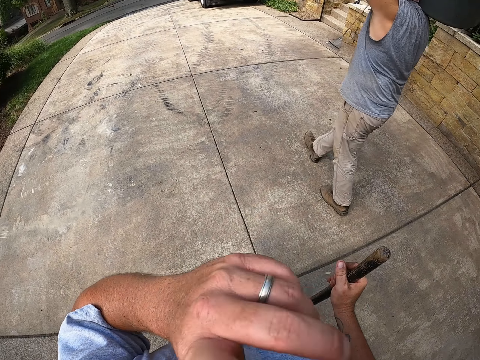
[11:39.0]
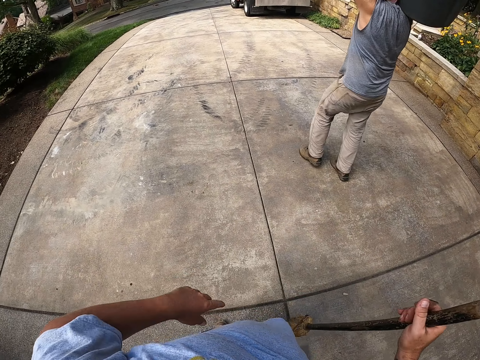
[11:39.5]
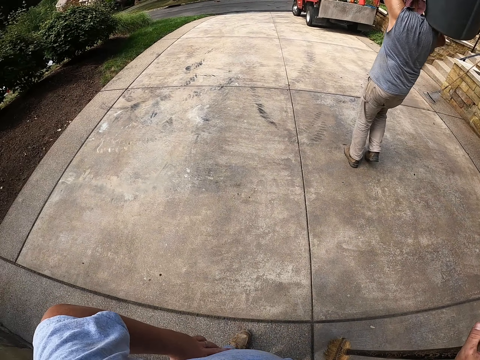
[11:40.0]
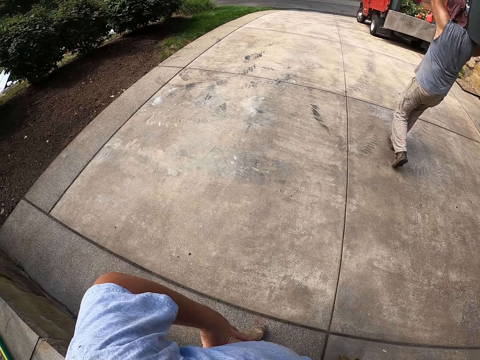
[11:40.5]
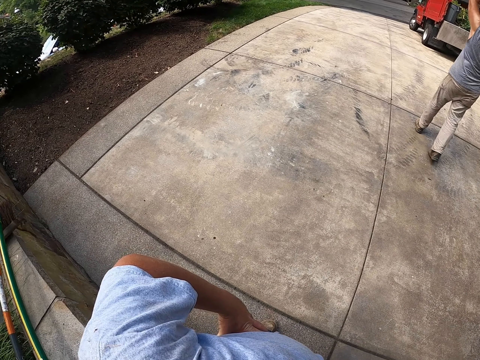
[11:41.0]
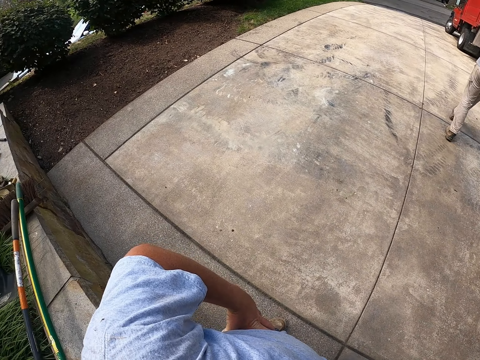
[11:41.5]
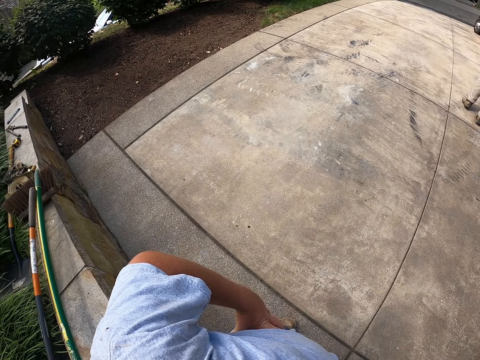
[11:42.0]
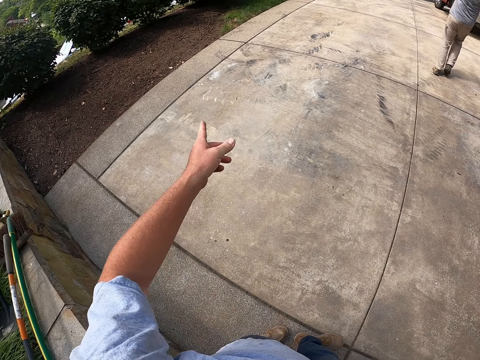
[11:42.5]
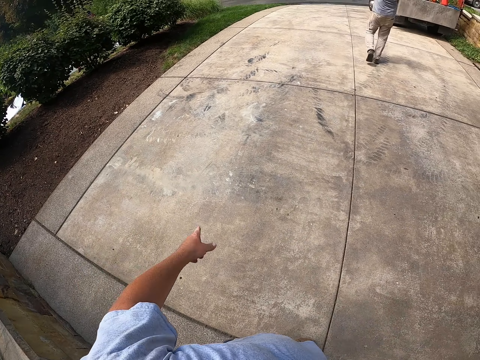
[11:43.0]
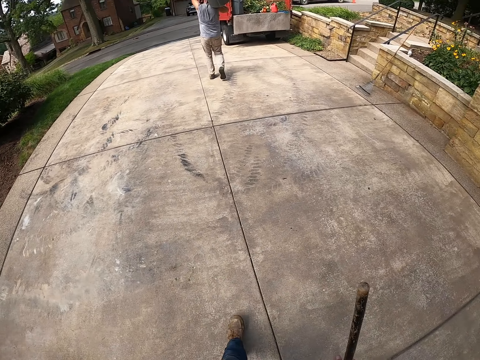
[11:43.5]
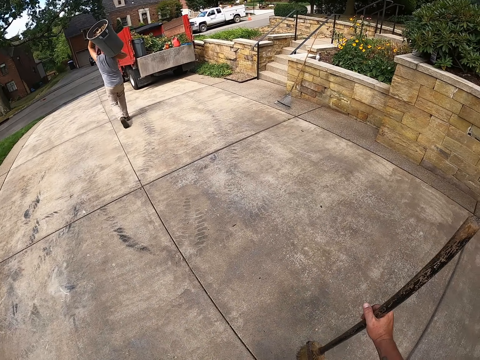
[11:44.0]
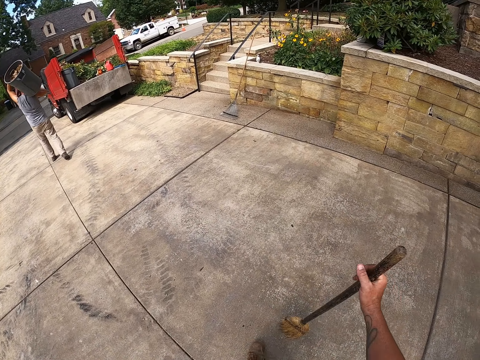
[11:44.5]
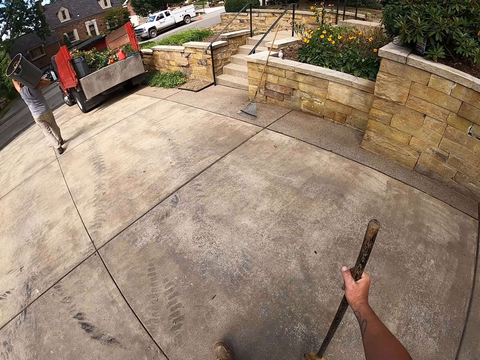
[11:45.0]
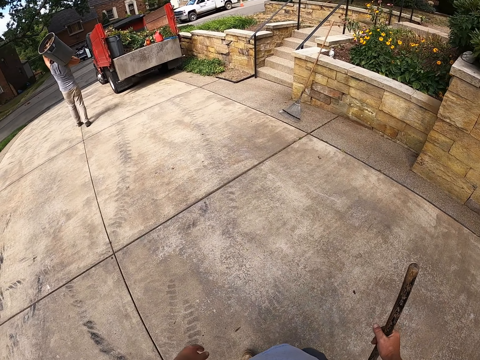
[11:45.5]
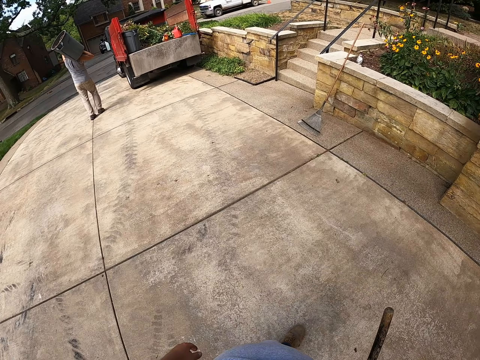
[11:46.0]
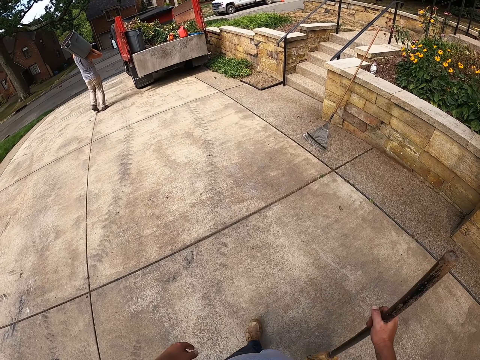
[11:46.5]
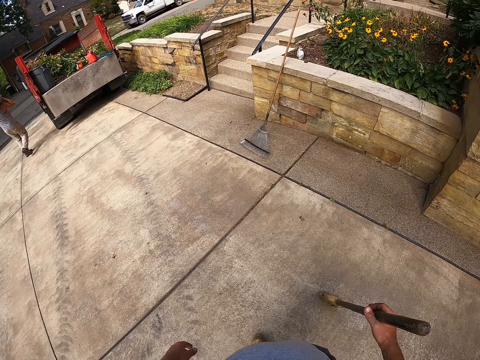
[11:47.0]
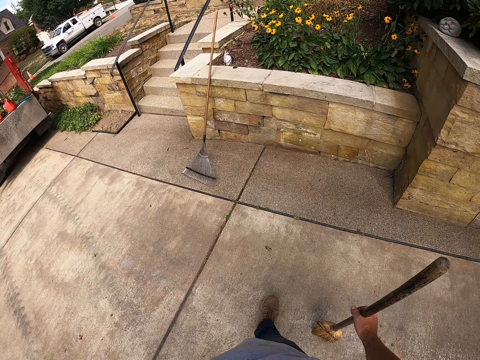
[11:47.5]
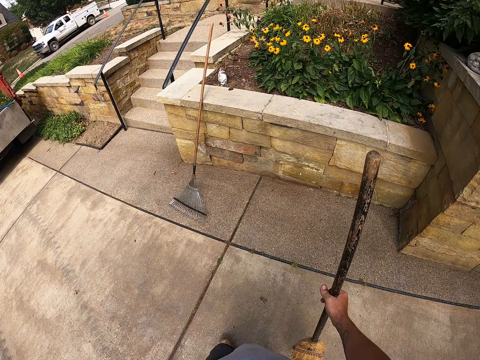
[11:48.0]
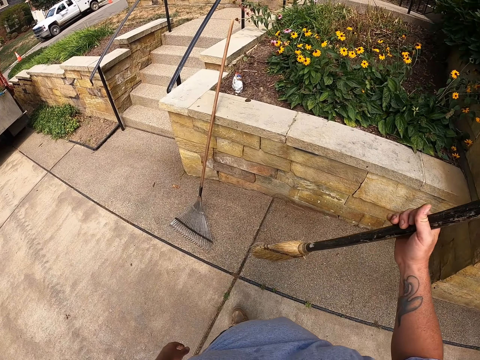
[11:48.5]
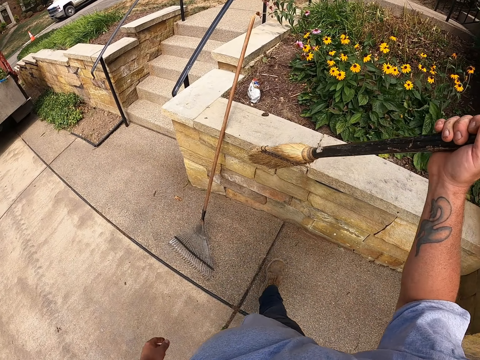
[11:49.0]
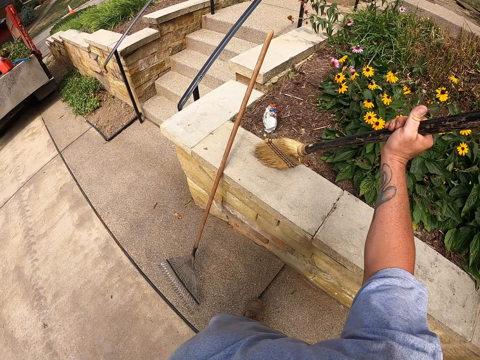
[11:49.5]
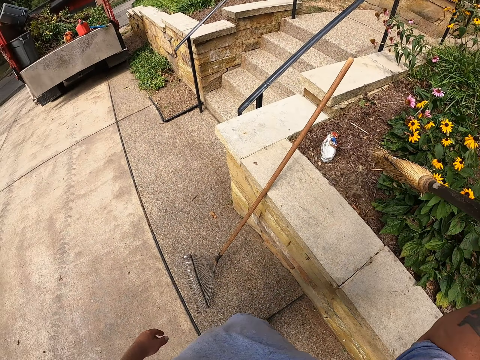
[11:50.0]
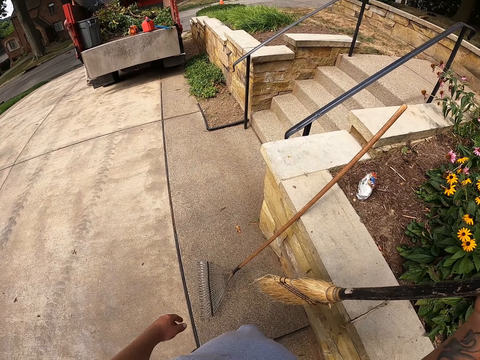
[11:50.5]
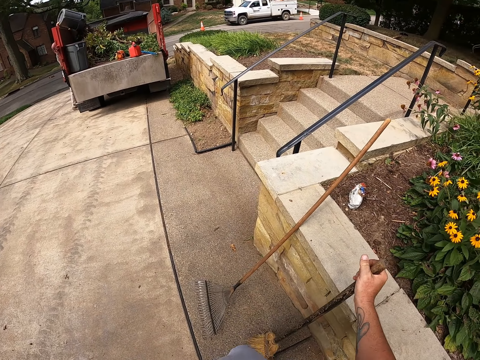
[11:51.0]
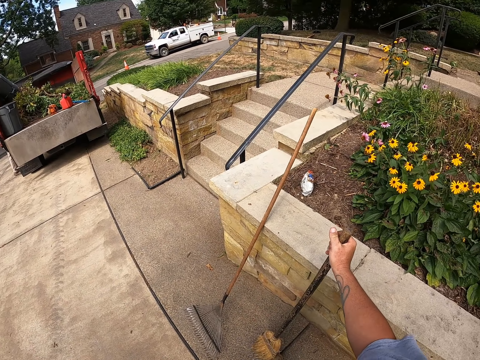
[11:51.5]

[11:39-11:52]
A man walks outside. The man carries the bin on his right shoulder. The camera wearer stands outside. He walks outside. He holds the broom in his right hand. He swipes off dust on the cemented surface with the broom.

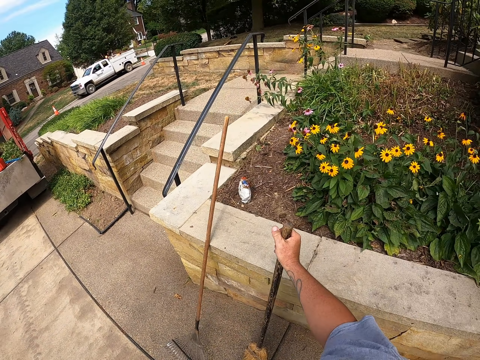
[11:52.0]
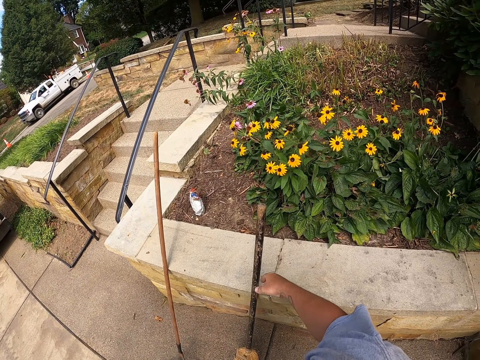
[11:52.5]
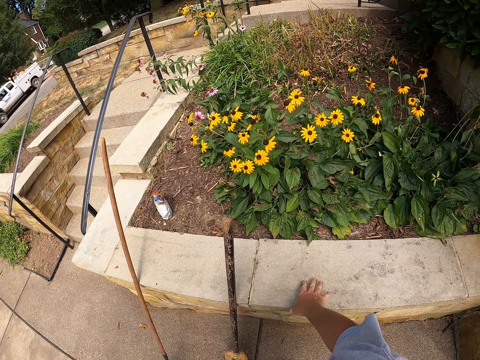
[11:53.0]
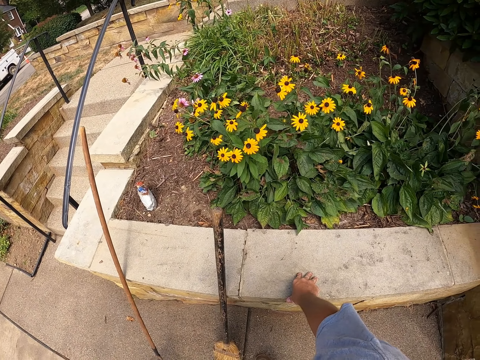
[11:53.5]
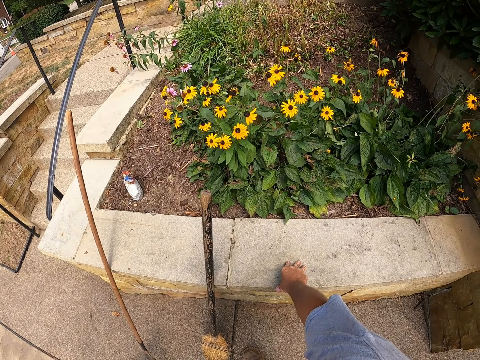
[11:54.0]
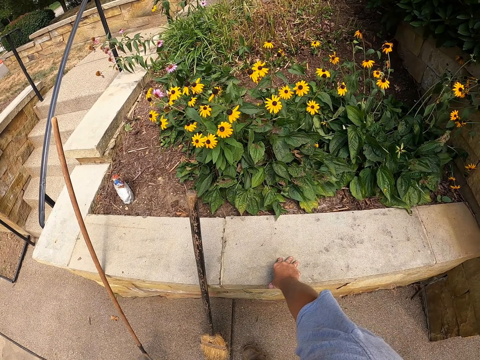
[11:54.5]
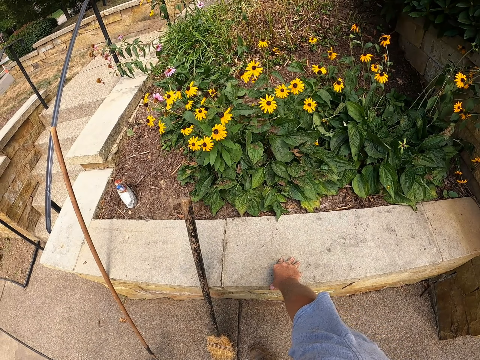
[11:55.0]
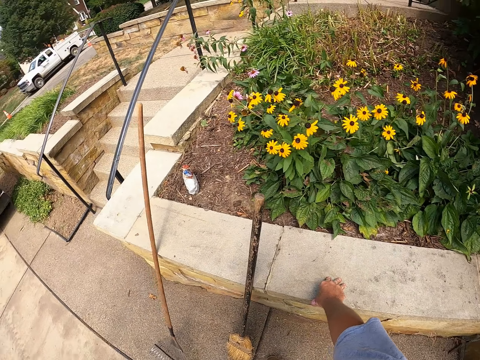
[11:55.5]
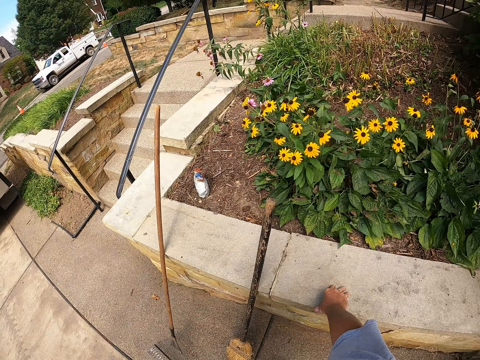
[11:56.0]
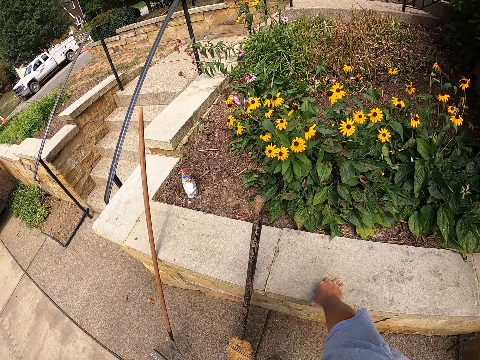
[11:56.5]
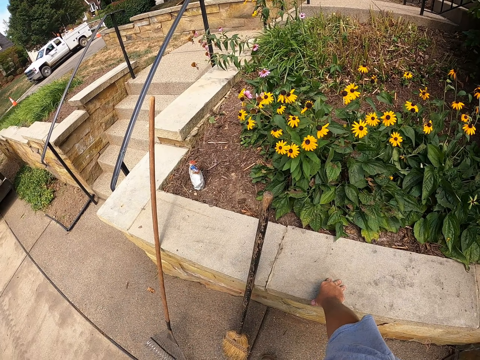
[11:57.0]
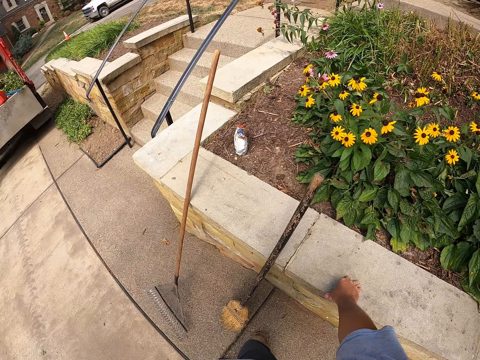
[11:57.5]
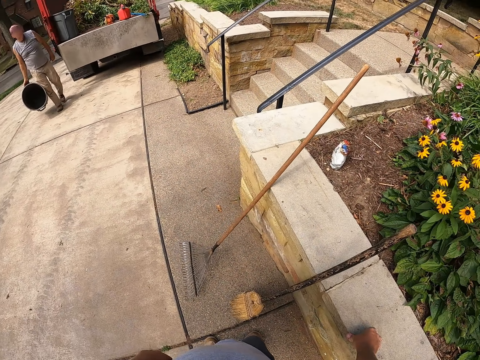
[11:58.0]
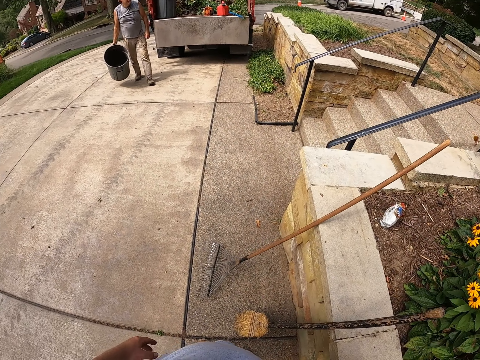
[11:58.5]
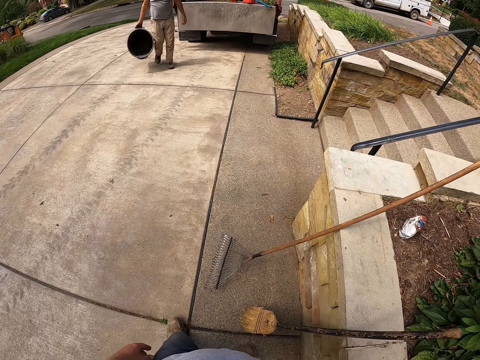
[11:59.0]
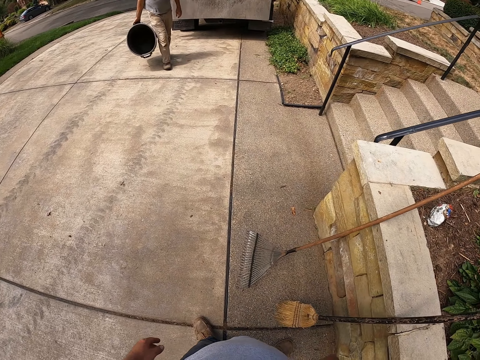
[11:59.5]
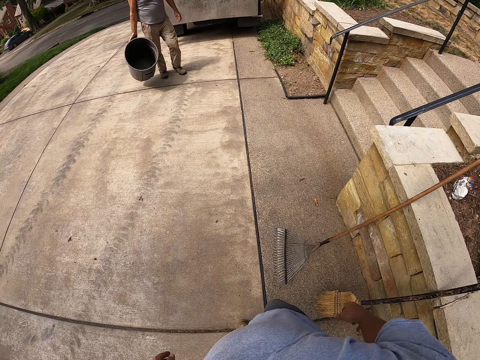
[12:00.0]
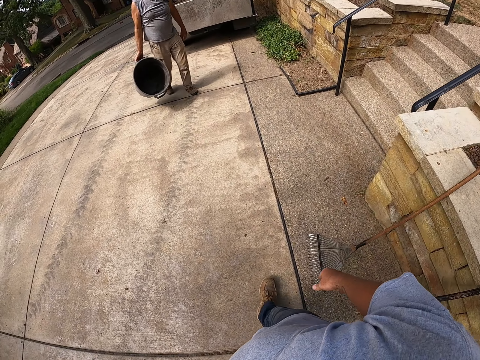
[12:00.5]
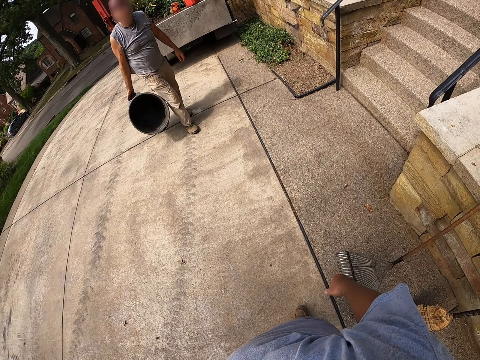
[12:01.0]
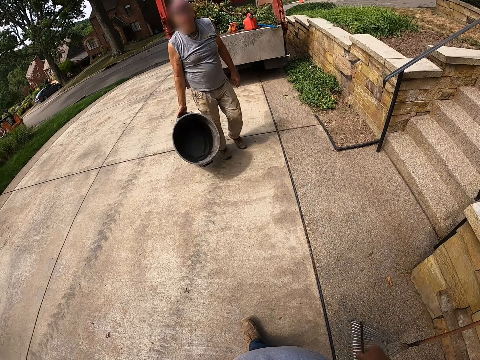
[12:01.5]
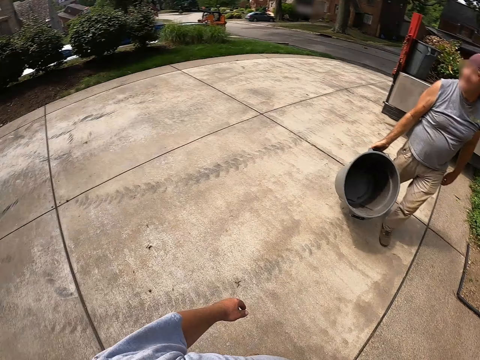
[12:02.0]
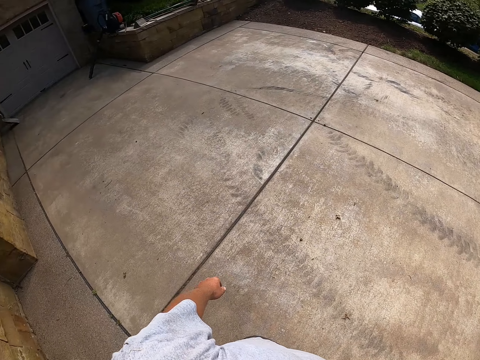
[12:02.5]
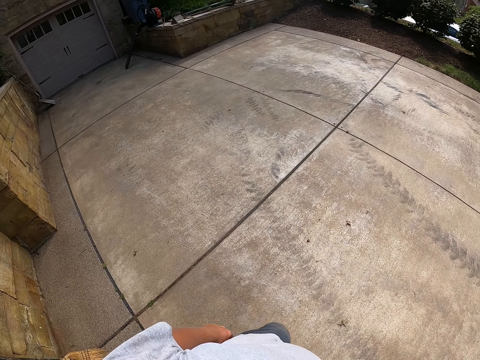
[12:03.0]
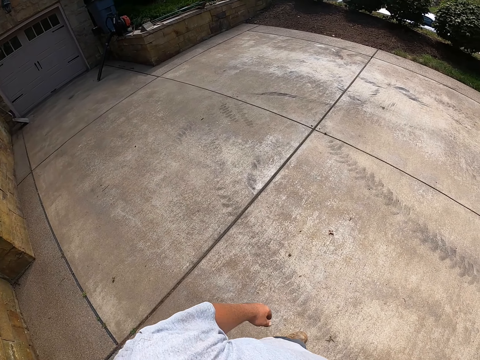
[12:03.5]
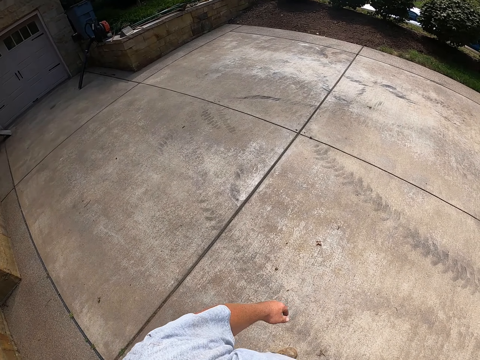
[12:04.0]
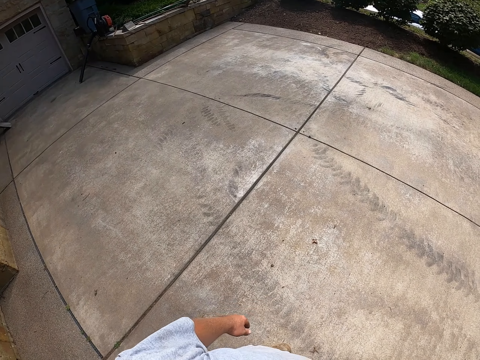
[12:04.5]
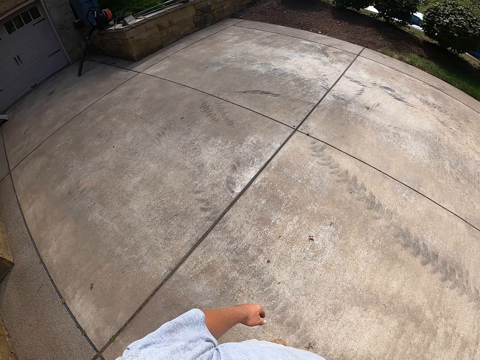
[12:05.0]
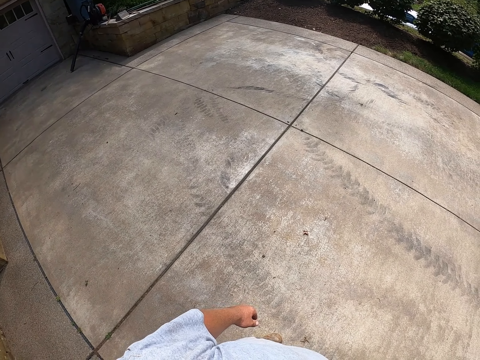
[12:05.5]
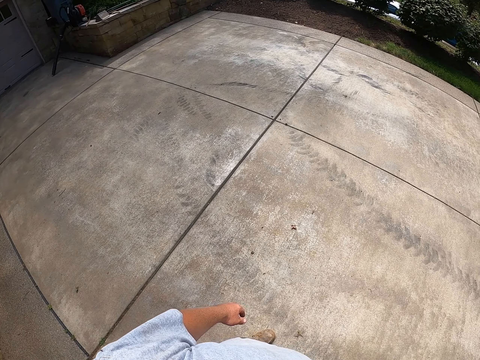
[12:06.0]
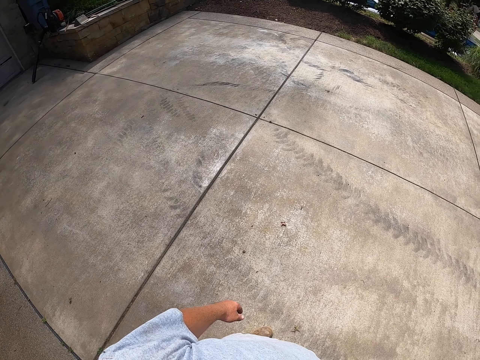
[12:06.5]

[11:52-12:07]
The camera wearer puts the broom down. They stand outside. A man carries an empty bin in his right hand and walks outside. The camera wearer walks outside. They stand outside.
